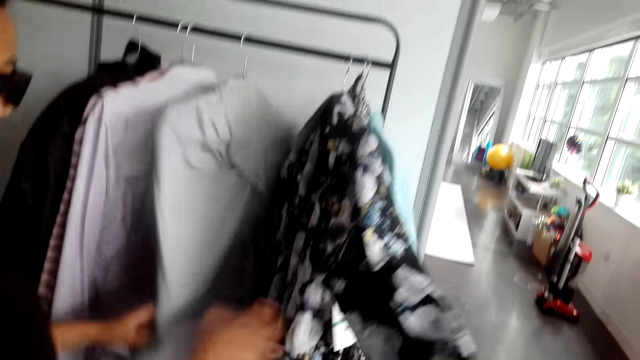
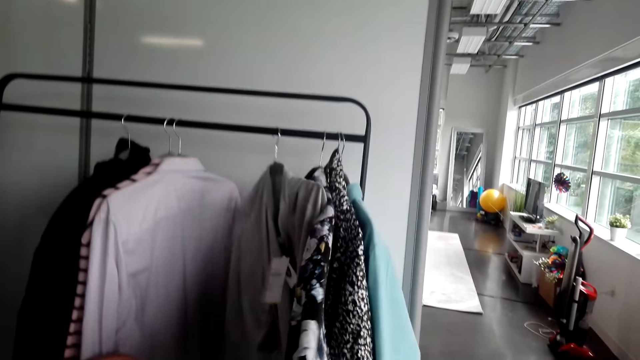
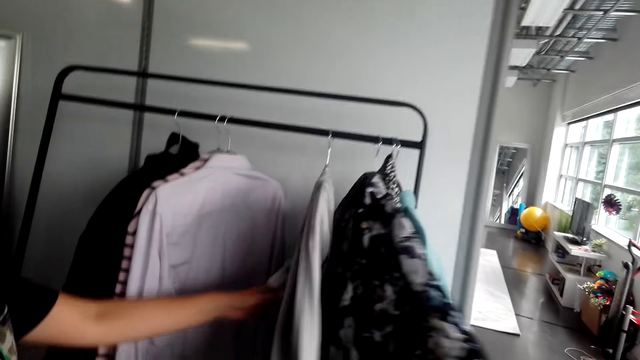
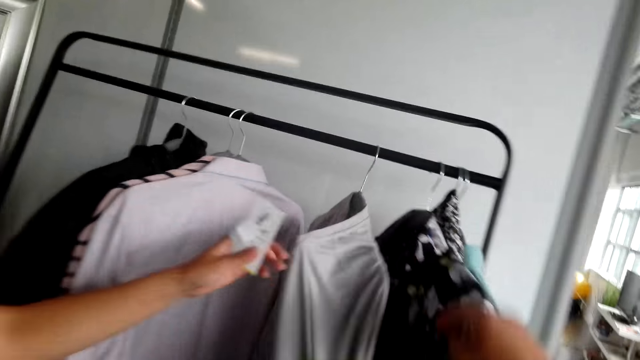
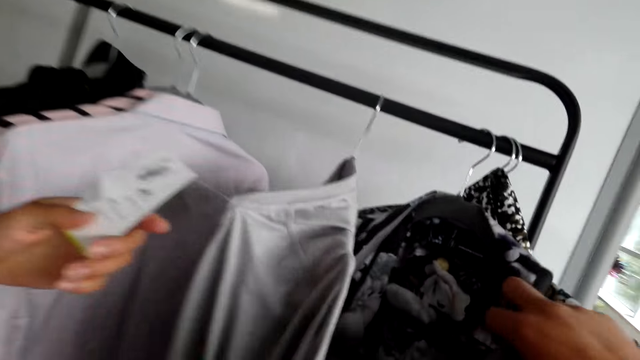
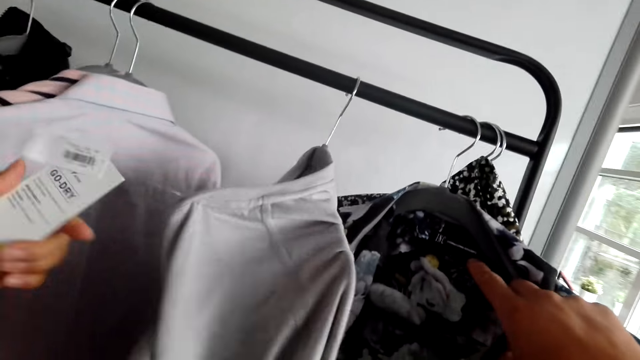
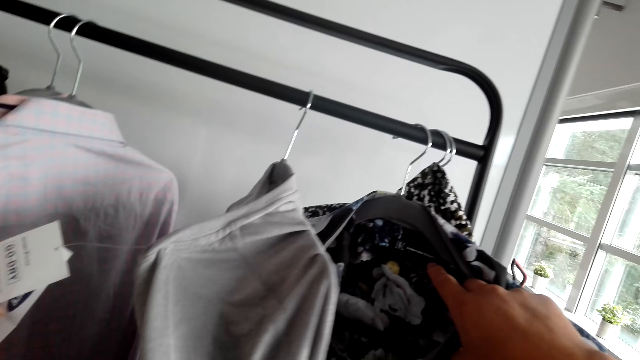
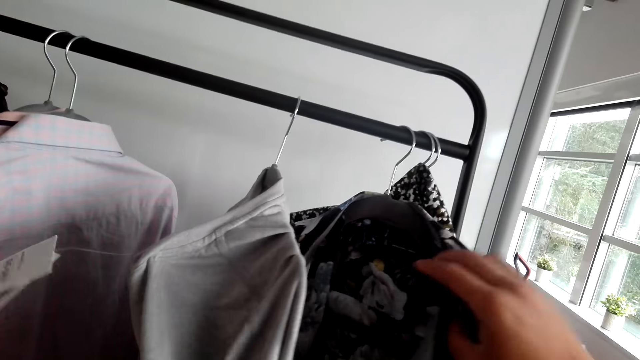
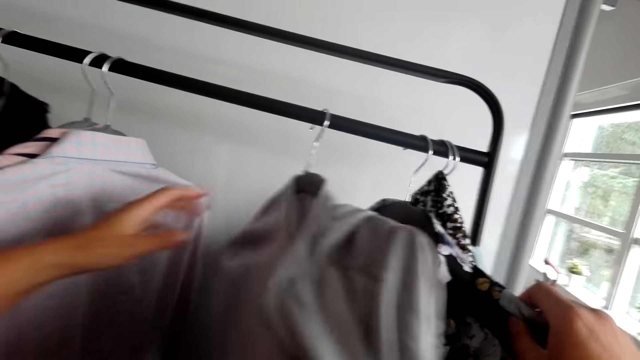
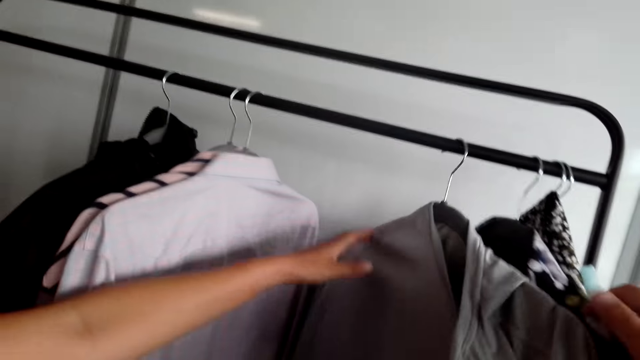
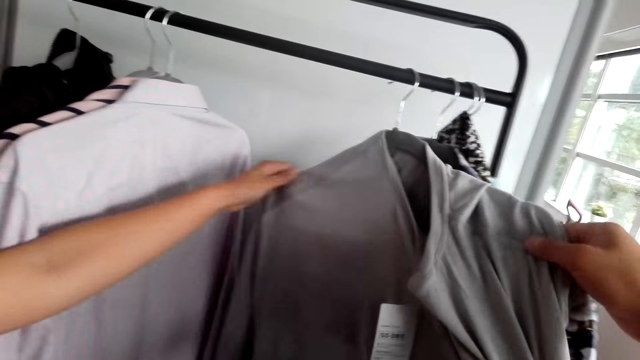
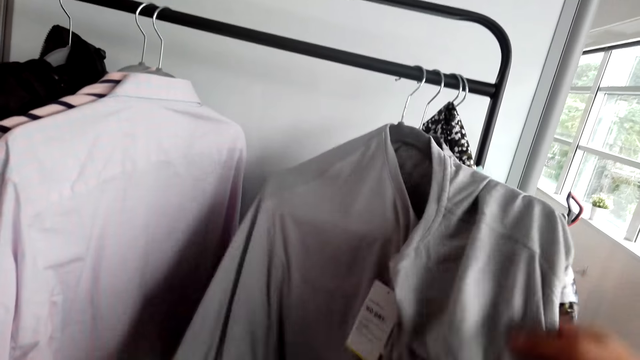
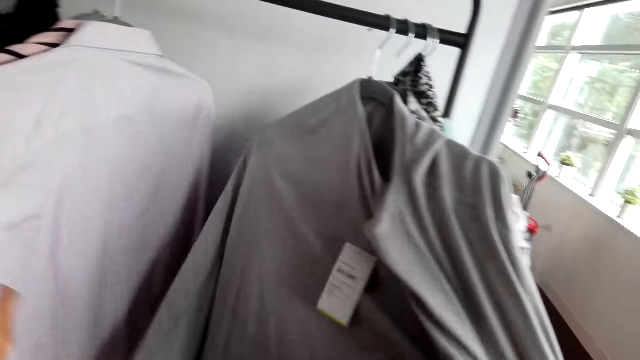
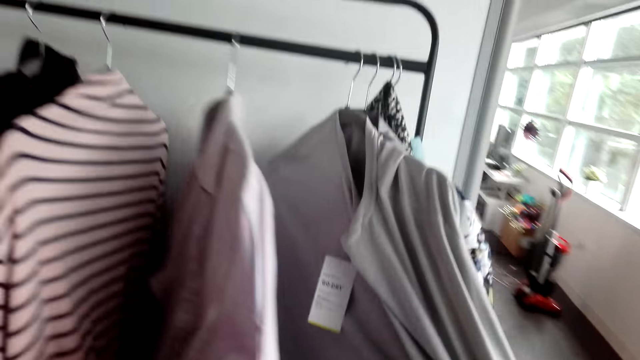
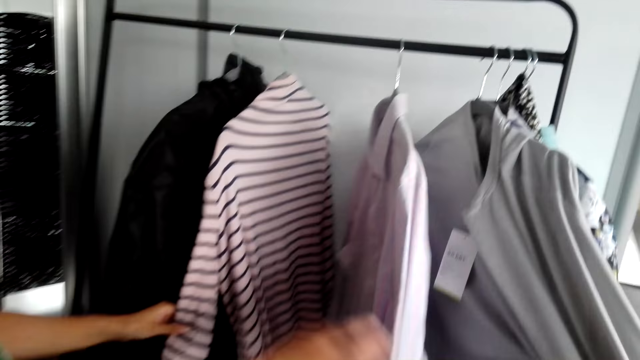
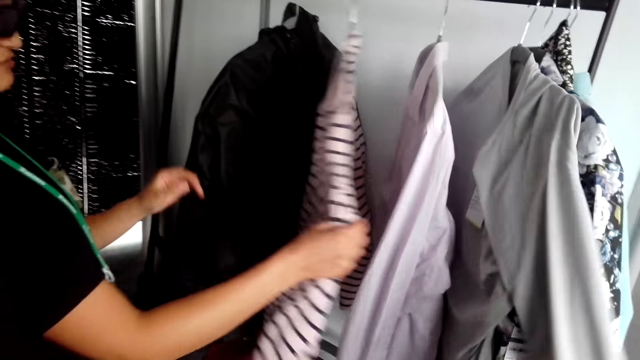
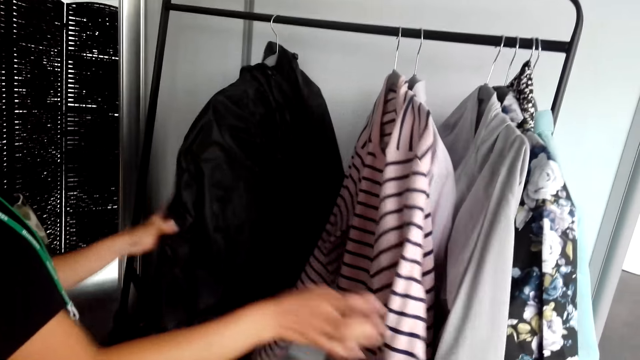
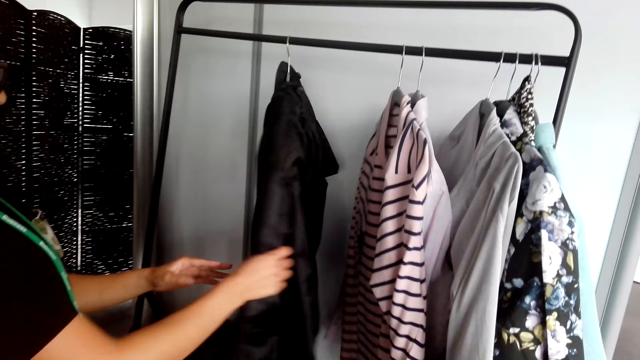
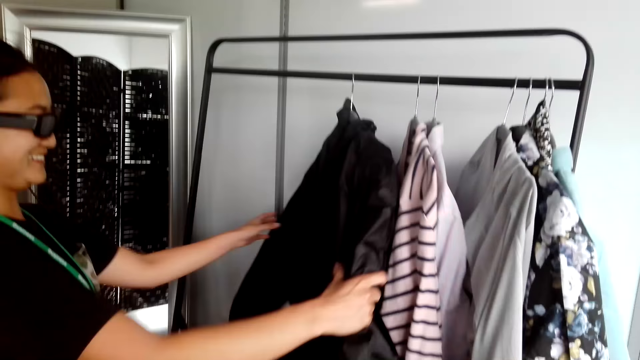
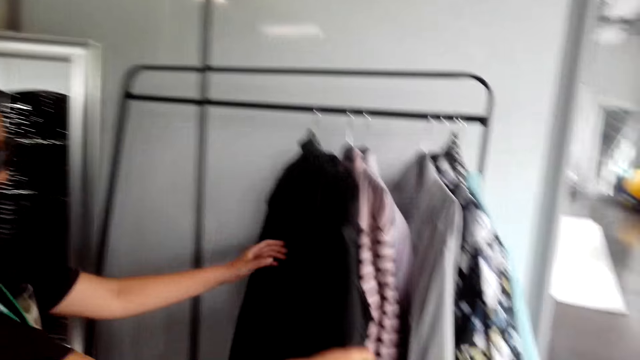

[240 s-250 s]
A woman sorts clothes. The woman reads the tag. The woman holds the clothes tag. The camera wearer examines the blouse. The woman sorts clothes. The woman peruses through the clothes.

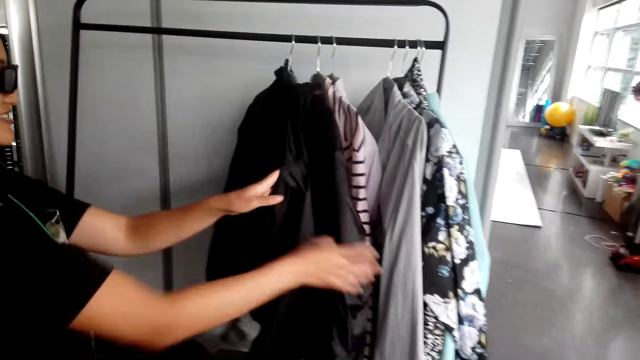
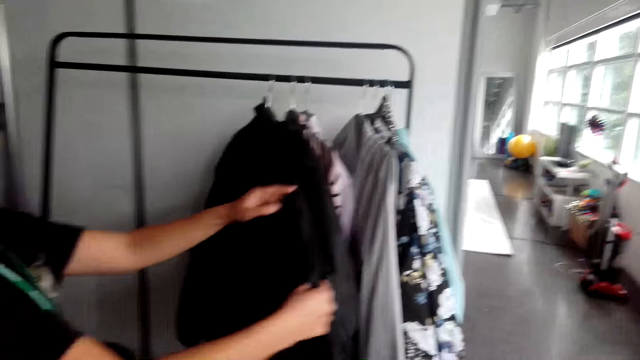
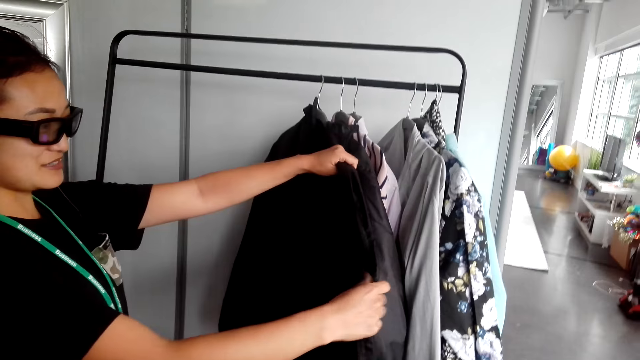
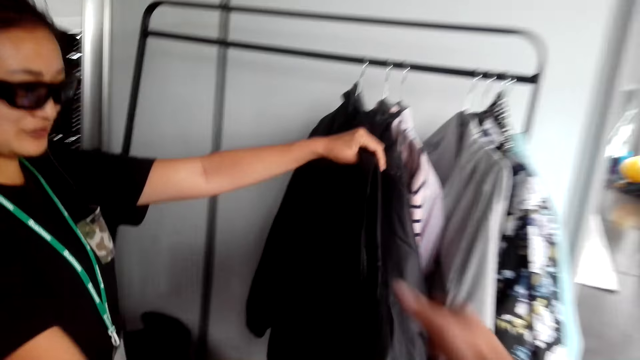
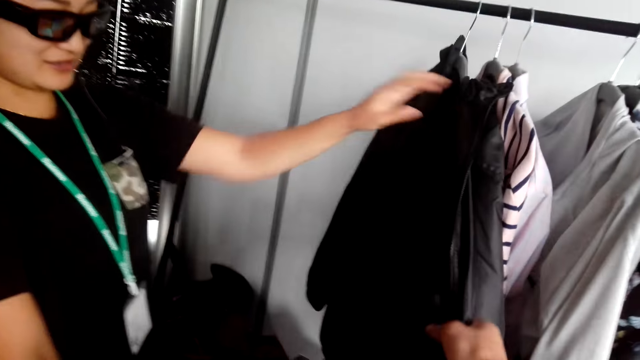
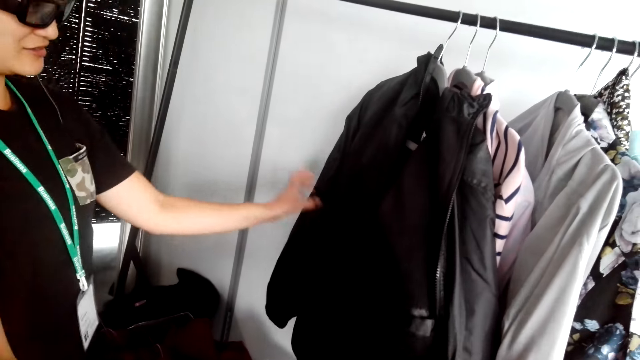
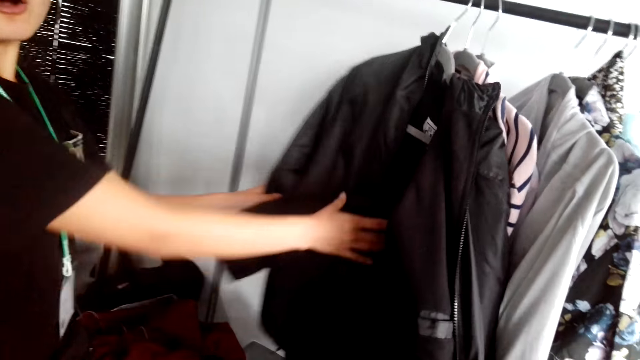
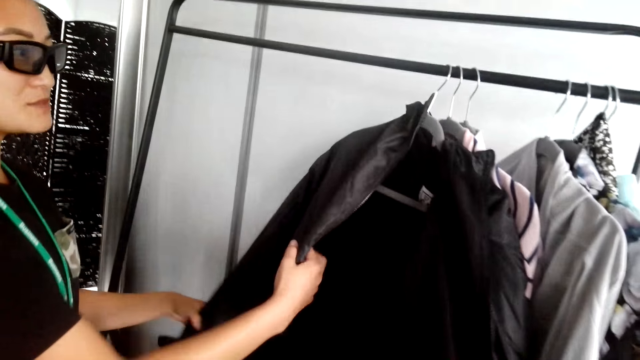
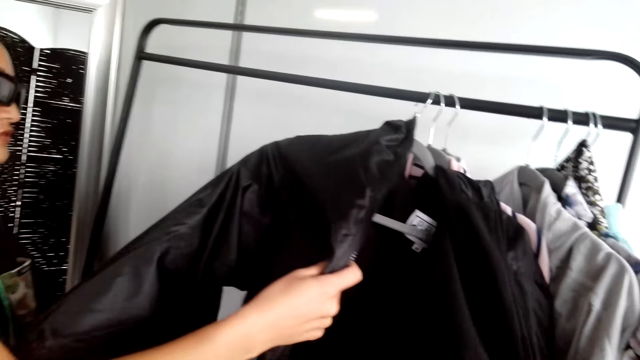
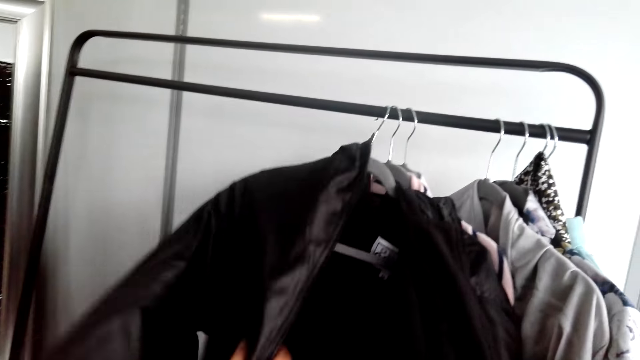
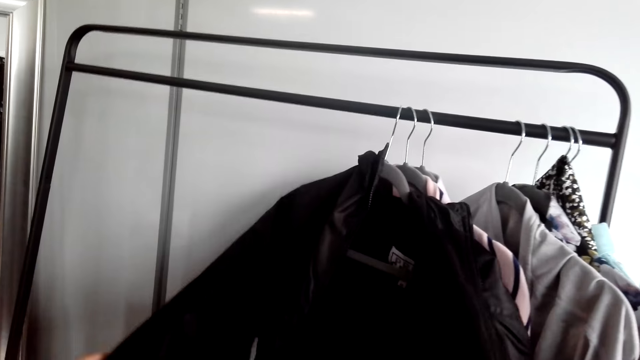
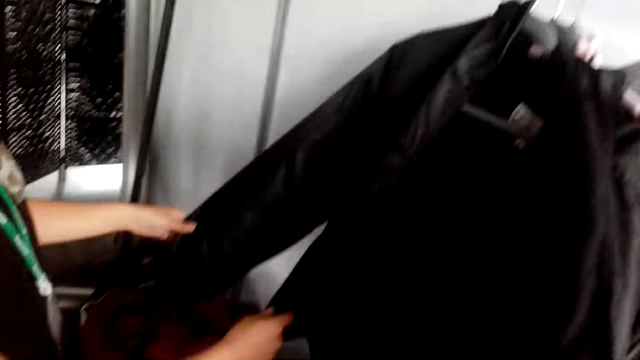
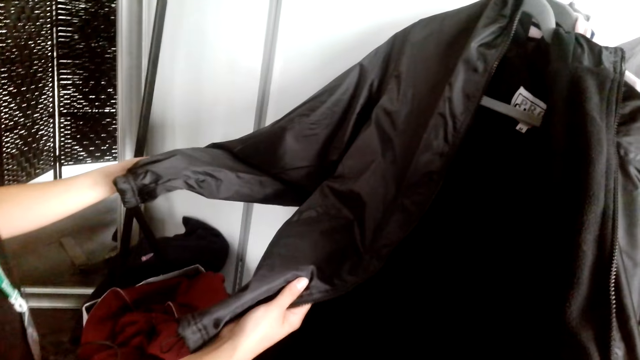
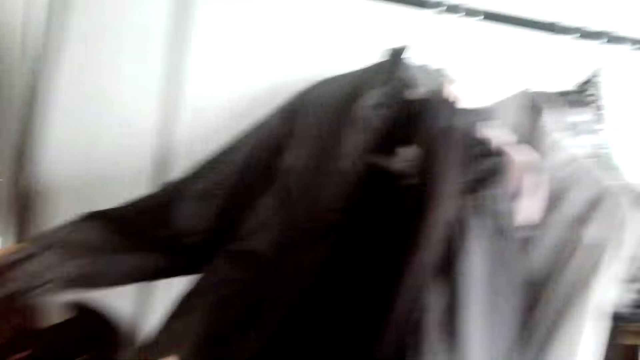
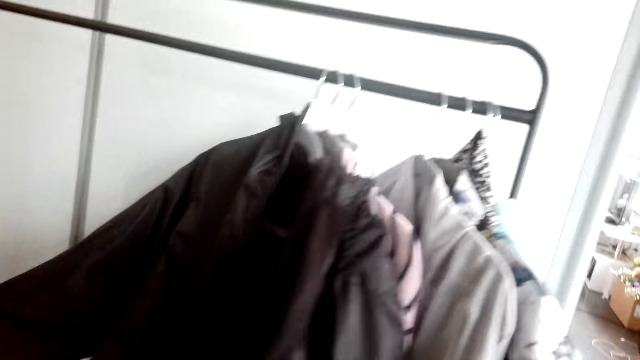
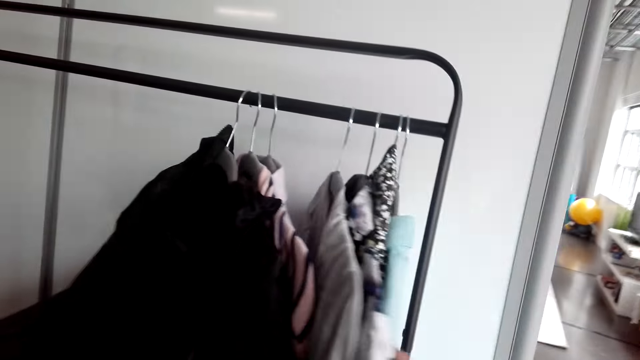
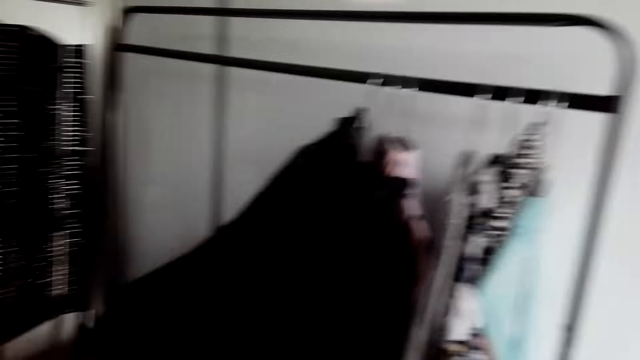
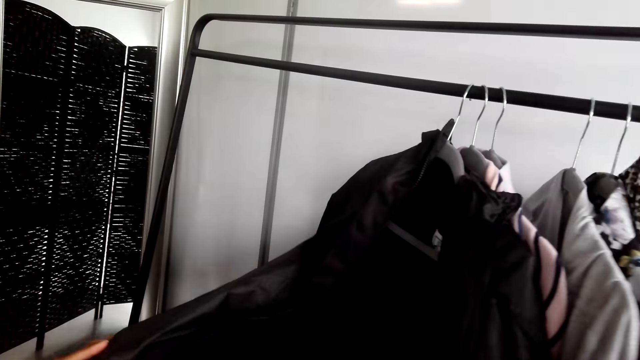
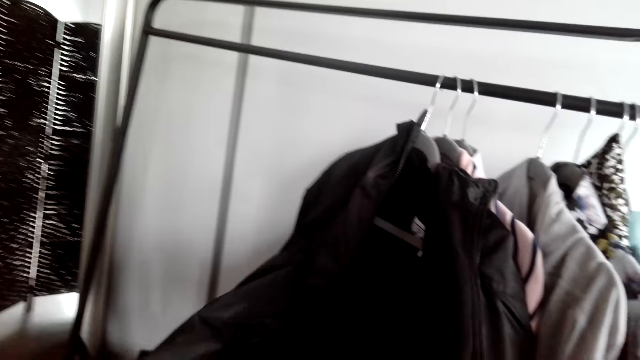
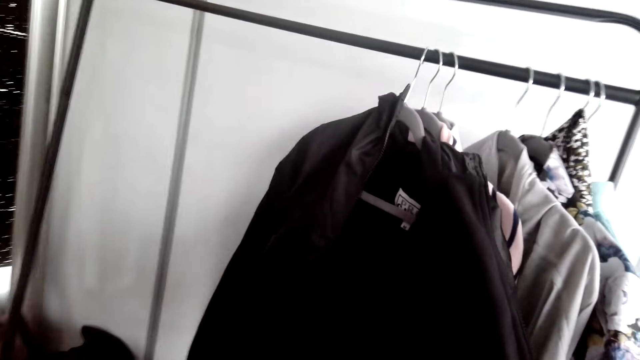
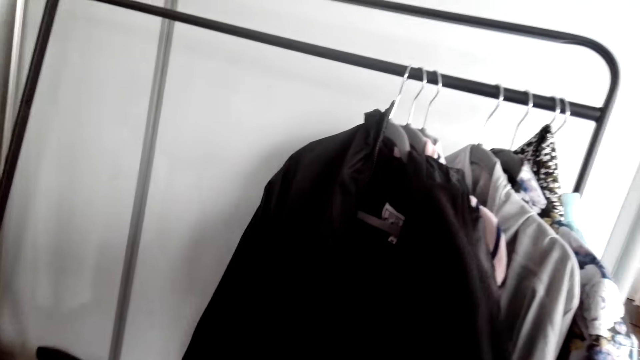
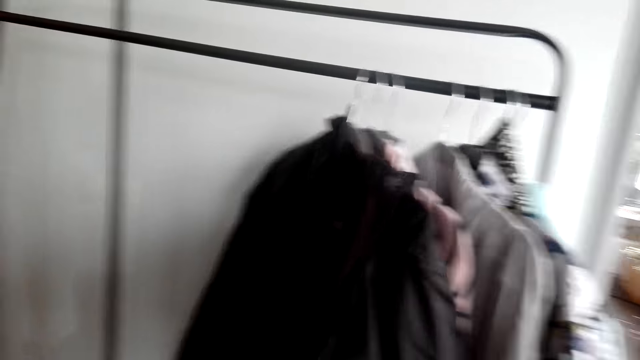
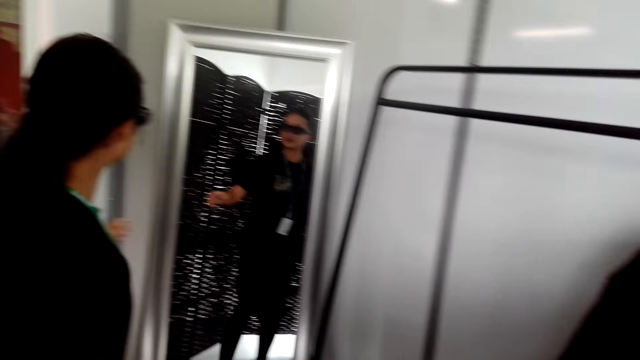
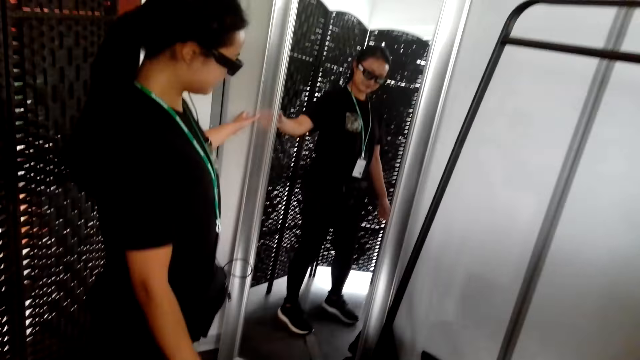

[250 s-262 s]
The camera wearer holds the clothes. They touch the jacket. The woman holds the clothes.
